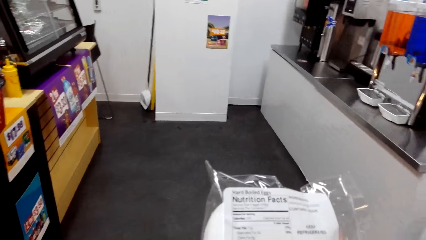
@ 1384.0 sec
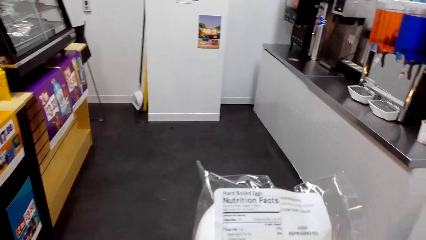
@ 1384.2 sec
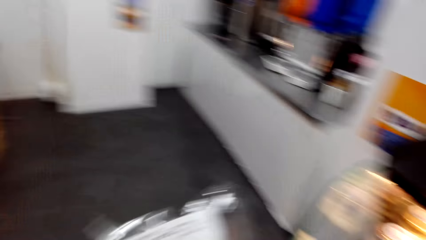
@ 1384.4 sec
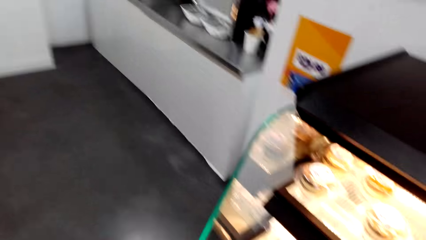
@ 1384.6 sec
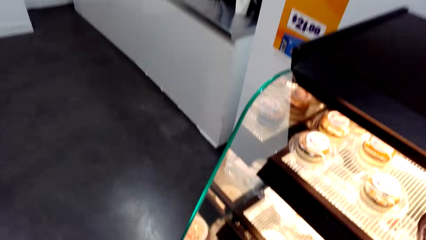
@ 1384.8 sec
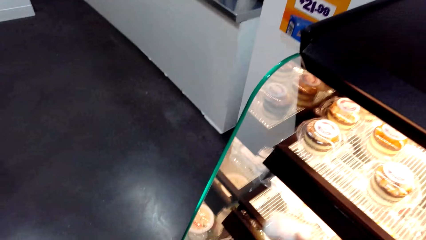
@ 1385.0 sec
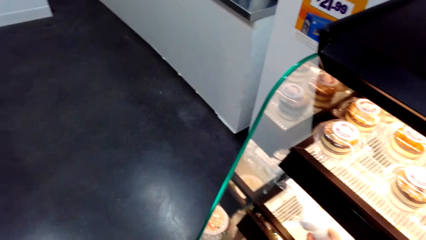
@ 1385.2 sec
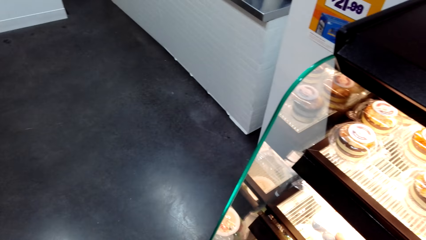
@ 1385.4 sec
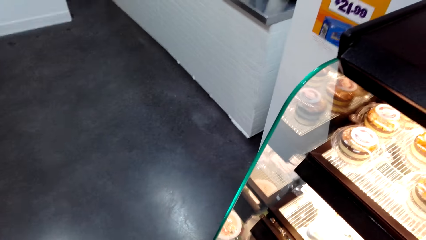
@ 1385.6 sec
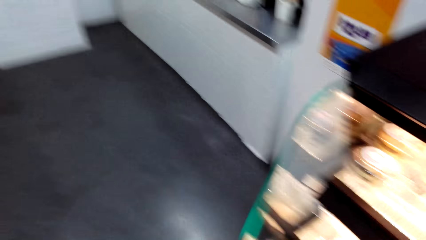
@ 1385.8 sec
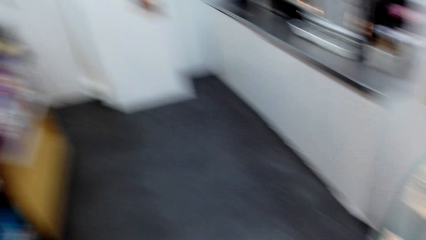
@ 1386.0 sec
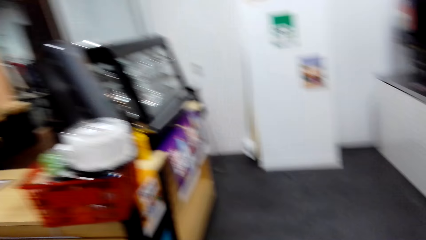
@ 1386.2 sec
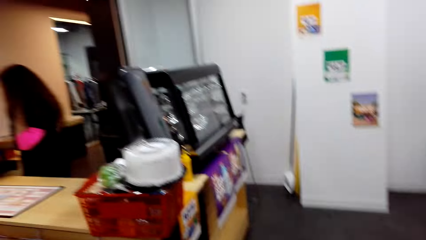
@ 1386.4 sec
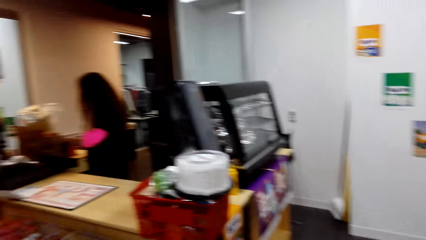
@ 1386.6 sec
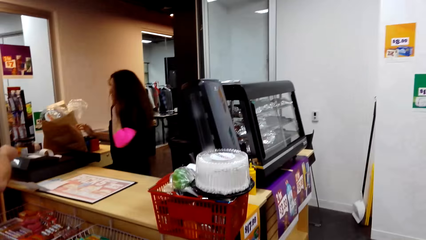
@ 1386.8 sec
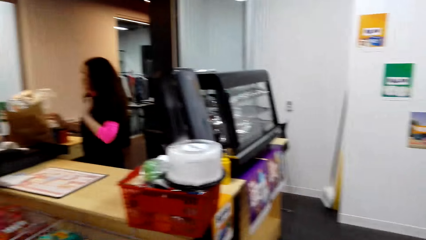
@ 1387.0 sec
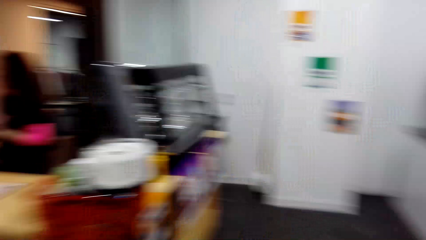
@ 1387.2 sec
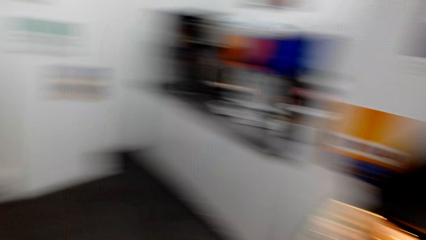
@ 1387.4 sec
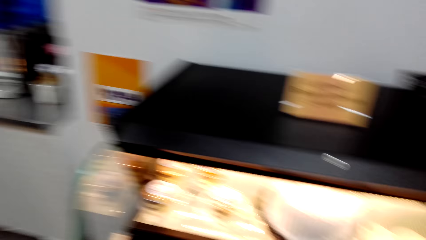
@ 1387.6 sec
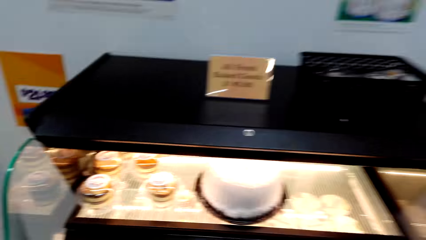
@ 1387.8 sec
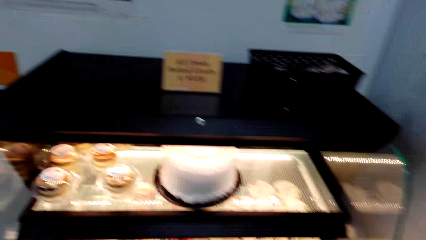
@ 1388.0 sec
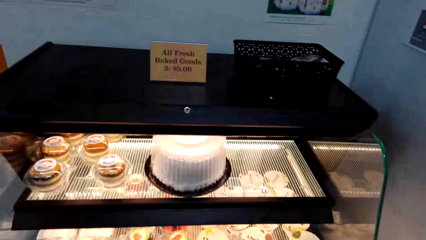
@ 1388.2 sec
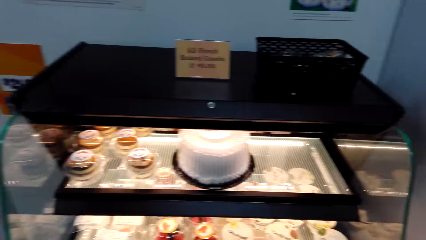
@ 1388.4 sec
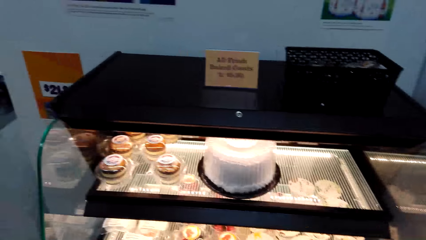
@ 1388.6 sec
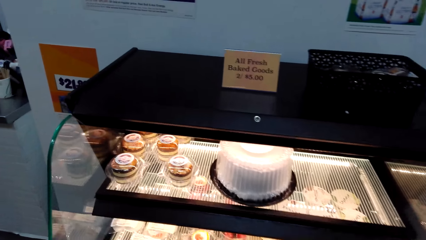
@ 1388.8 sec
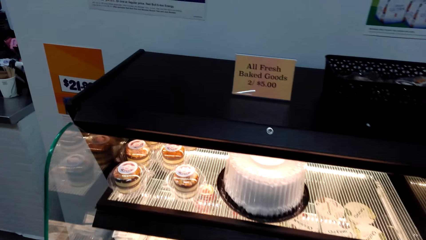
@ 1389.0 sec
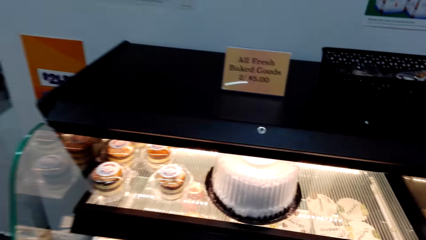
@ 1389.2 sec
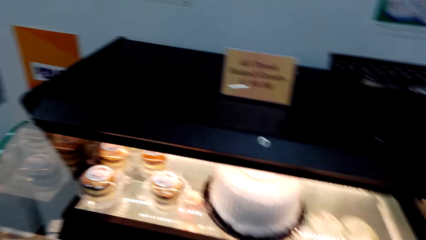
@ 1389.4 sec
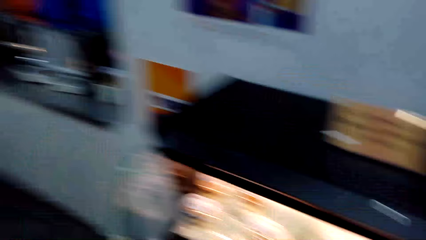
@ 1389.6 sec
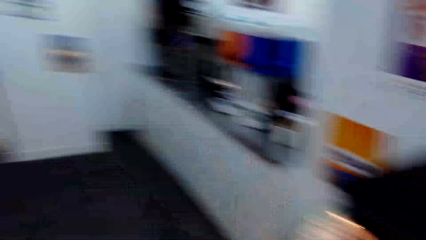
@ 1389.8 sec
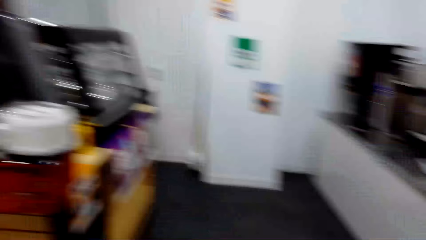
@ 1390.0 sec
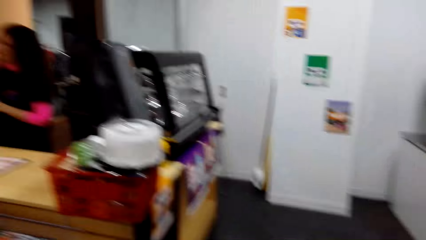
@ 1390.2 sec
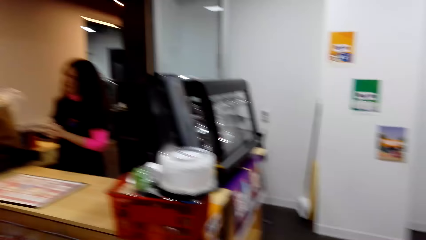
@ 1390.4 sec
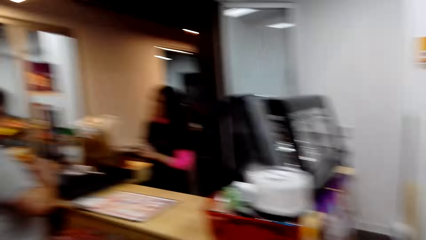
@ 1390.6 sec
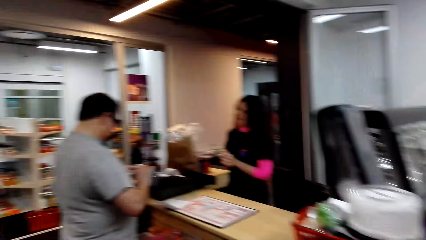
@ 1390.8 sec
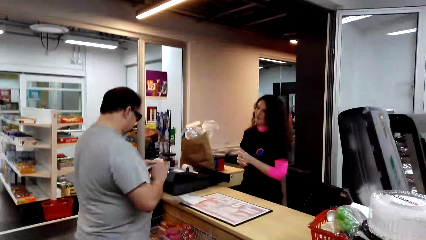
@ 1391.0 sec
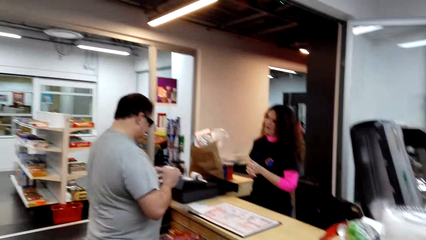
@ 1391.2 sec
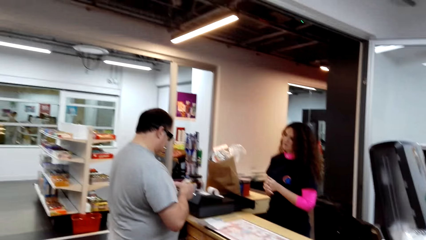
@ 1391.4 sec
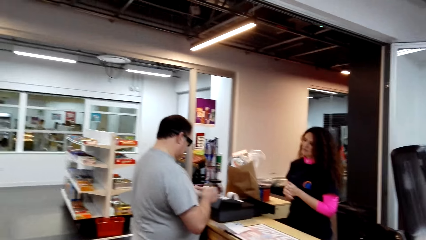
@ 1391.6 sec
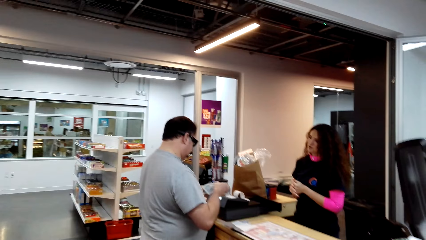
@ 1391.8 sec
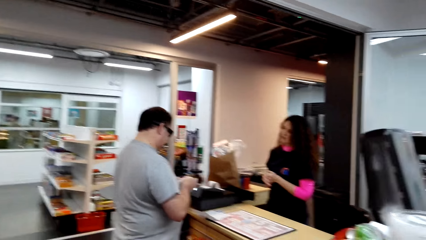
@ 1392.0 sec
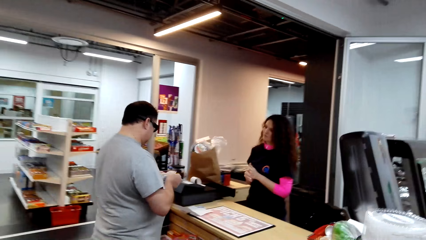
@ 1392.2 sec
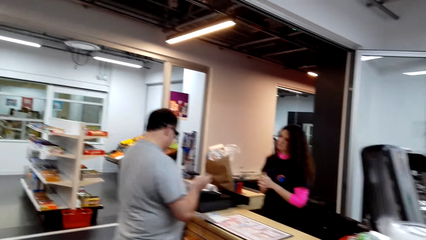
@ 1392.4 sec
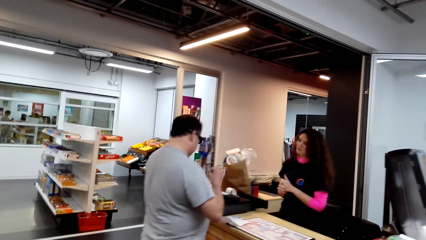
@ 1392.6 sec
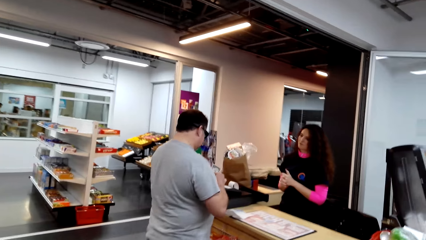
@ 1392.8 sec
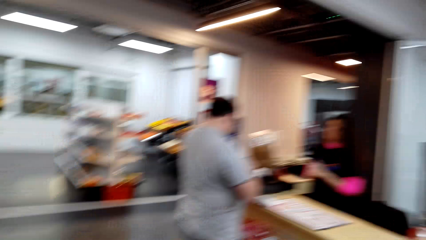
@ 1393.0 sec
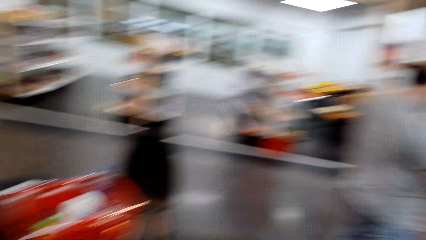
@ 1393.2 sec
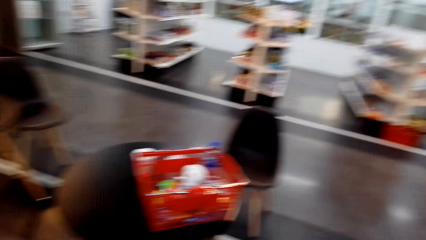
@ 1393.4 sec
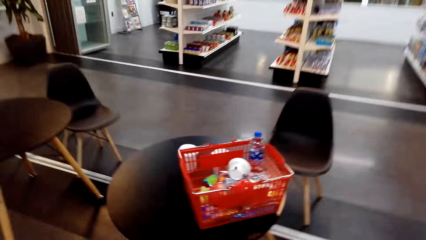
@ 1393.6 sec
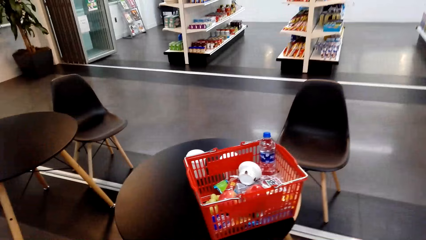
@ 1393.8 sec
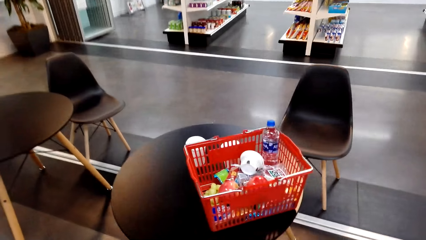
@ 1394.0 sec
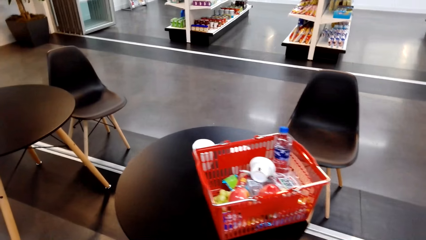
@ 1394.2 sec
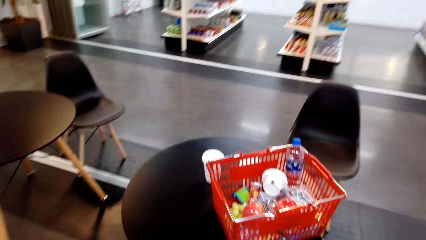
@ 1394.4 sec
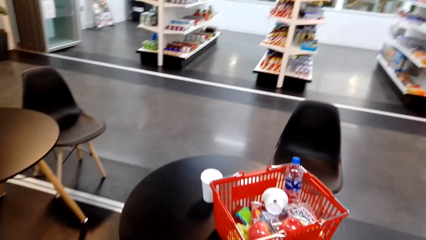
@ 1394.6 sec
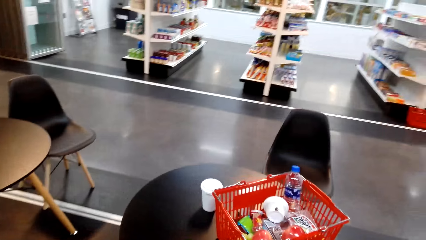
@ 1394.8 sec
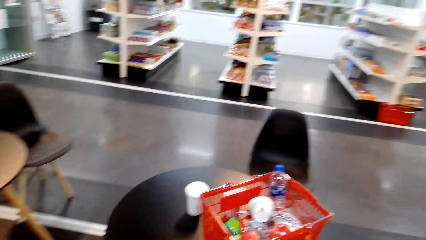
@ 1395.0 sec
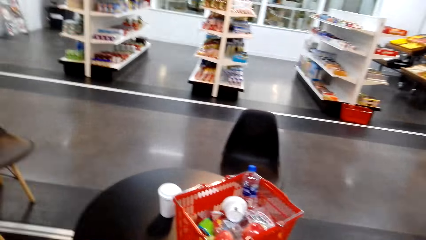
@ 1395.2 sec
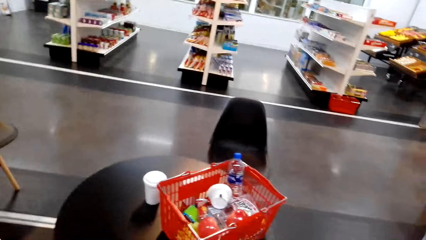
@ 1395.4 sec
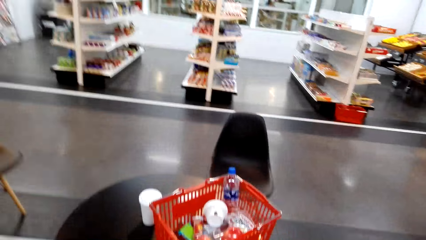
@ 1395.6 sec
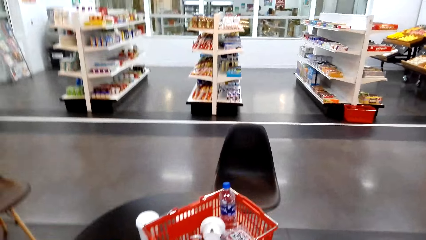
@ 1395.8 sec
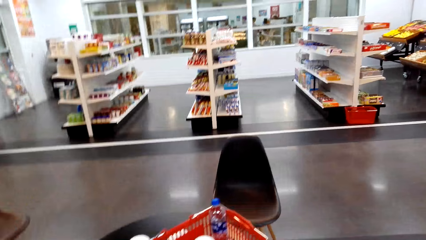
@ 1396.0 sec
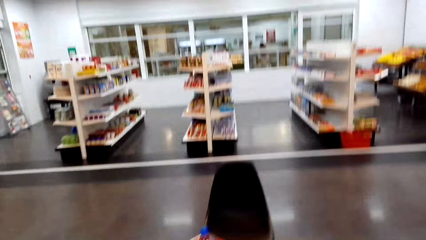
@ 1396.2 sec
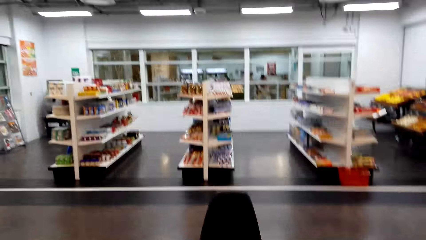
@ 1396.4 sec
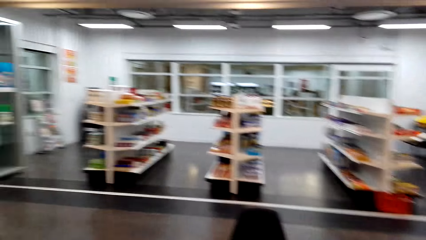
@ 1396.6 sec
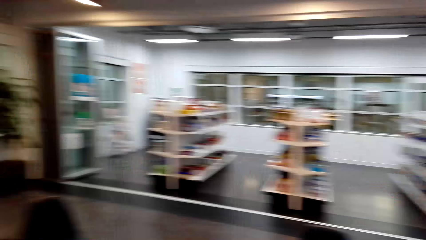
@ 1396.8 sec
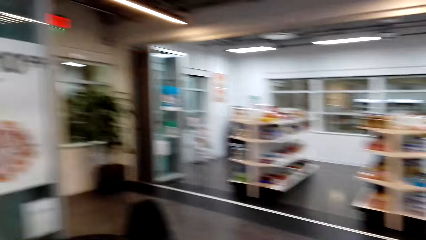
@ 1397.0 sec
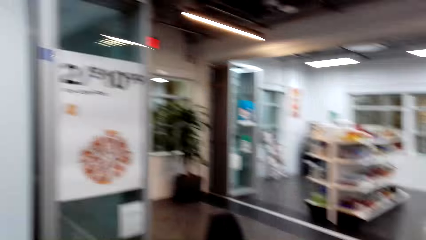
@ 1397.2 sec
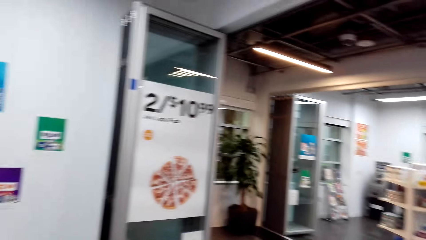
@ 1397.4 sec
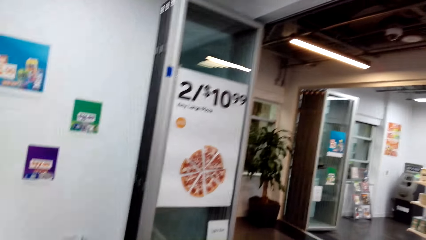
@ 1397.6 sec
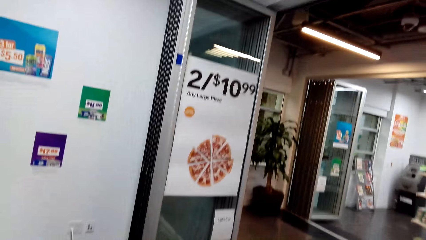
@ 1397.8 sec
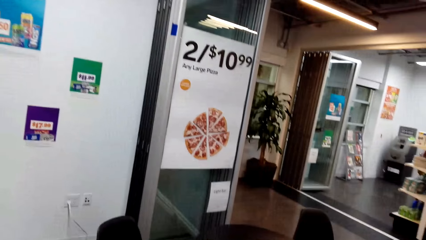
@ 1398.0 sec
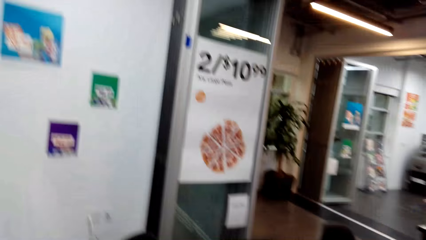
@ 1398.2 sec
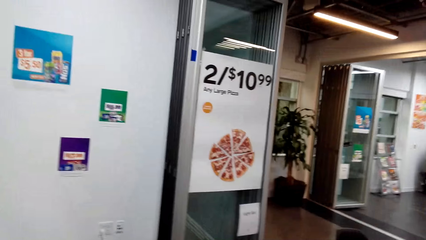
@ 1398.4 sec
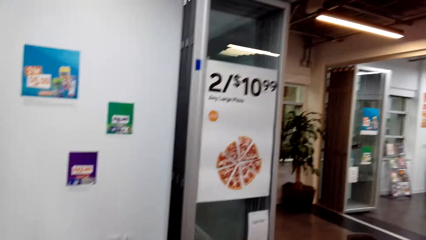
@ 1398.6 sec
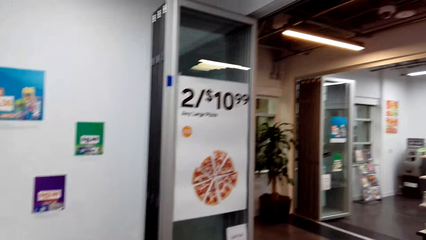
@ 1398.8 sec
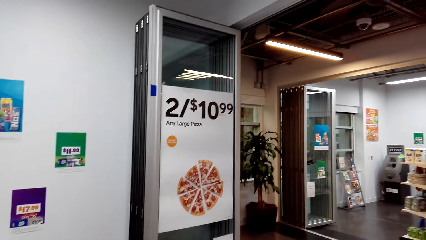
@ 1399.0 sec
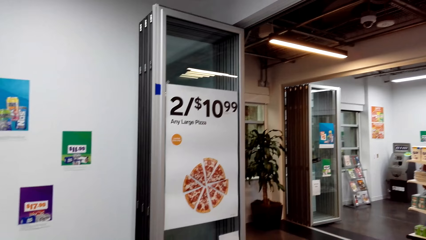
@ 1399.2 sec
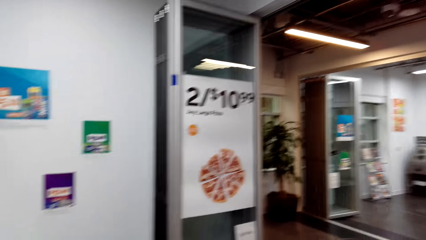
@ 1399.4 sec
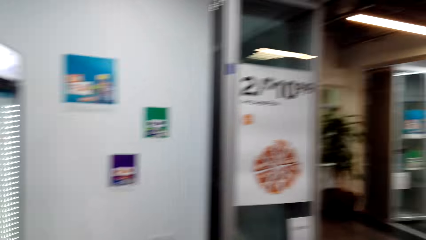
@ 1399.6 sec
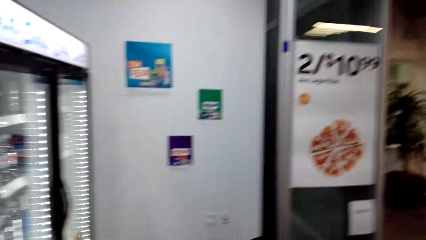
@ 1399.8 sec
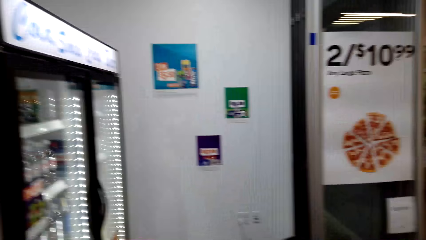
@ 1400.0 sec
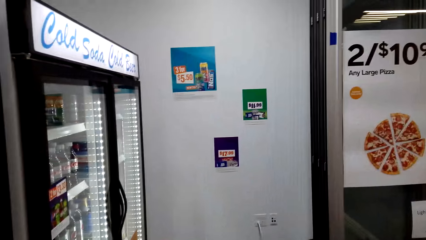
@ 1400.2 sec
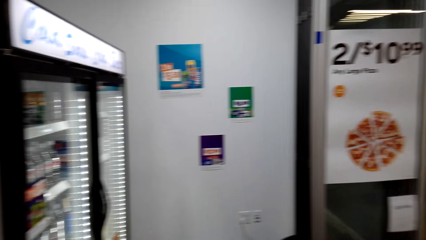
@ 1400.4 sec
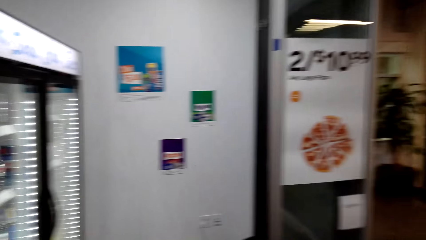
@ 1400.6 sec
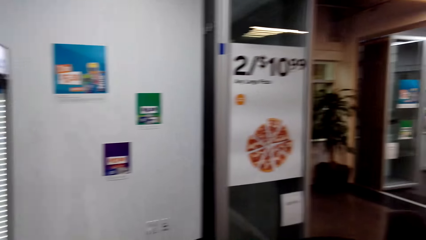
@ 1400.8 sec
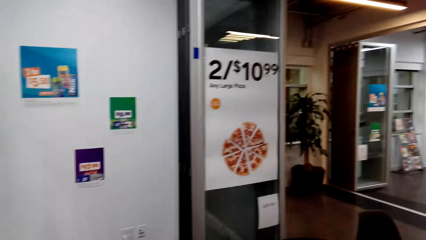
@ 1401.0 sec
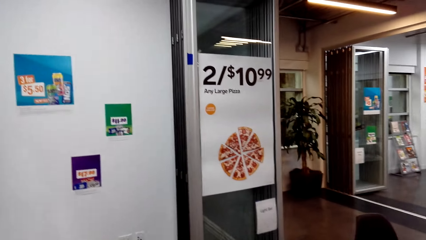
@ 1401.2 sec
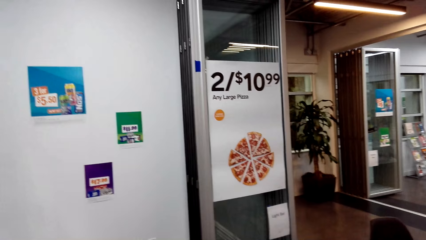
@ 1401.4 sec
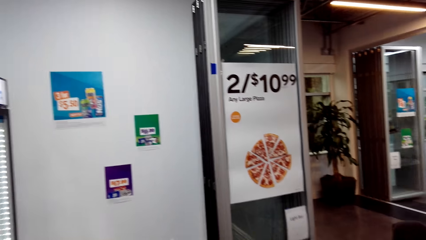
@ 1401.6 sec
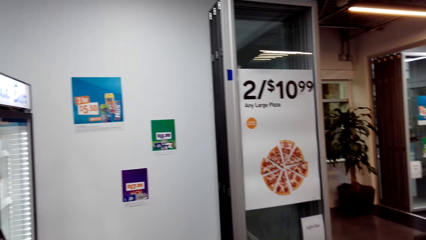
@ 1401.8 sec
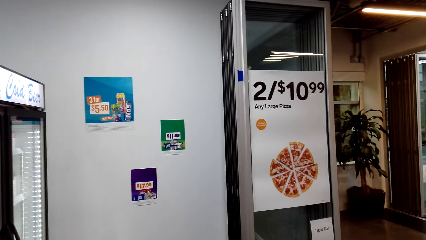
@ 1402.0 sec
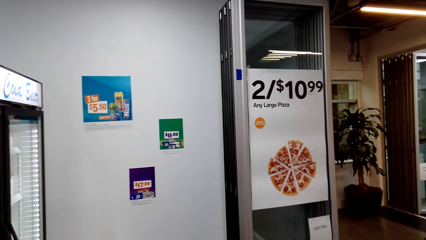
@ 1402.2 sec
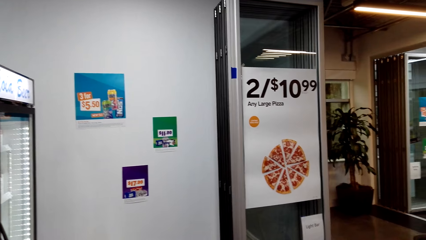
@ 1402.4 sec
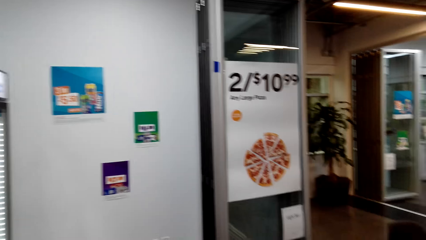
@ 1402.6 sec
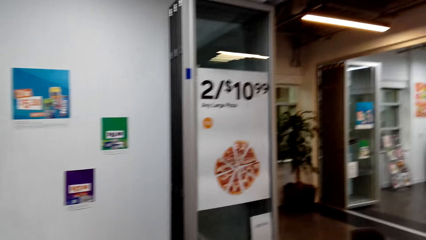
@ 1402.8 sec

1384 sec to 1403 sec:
The camera wearer puts the boiled eggs in the shelf. They put back the sandwich and look around. A man picks up money. The camera wearer looks around.
